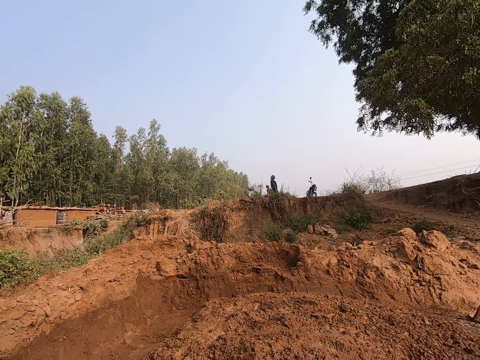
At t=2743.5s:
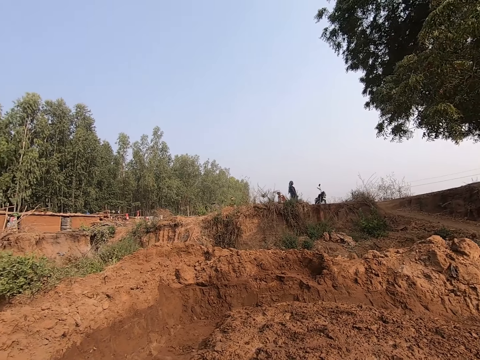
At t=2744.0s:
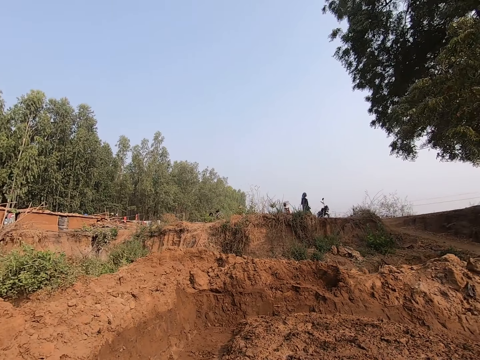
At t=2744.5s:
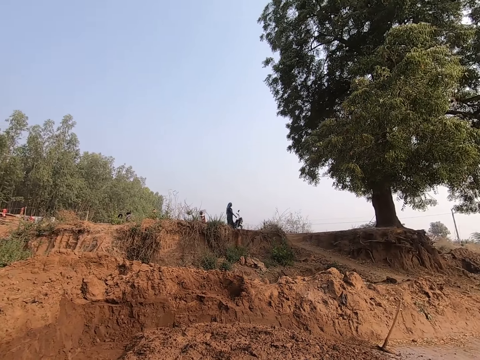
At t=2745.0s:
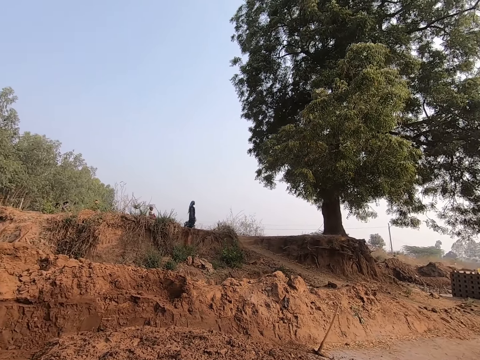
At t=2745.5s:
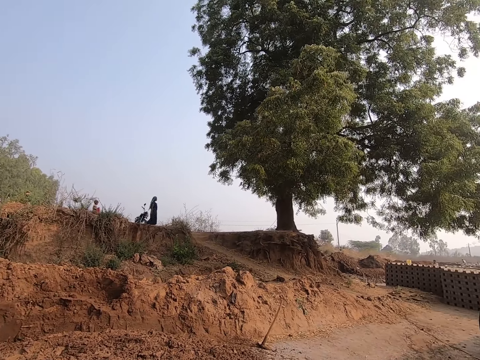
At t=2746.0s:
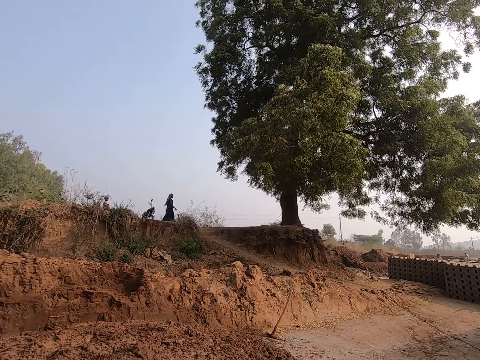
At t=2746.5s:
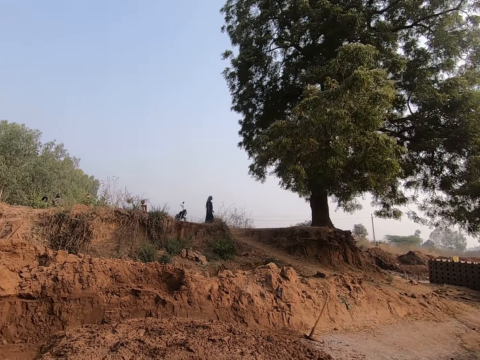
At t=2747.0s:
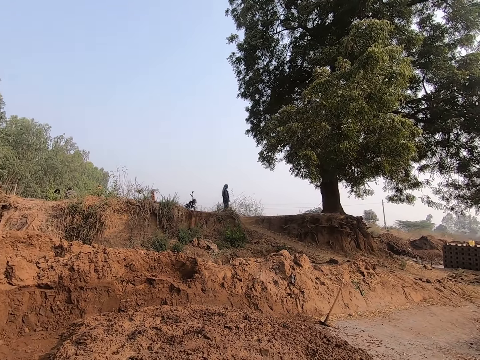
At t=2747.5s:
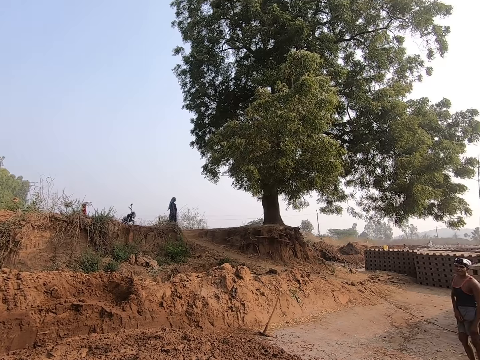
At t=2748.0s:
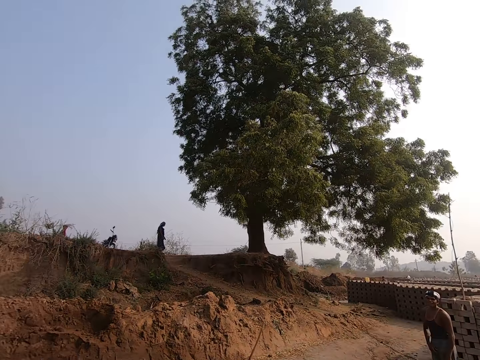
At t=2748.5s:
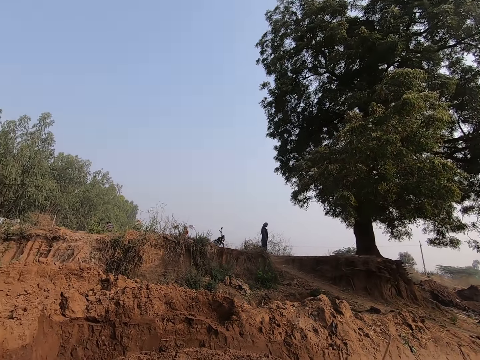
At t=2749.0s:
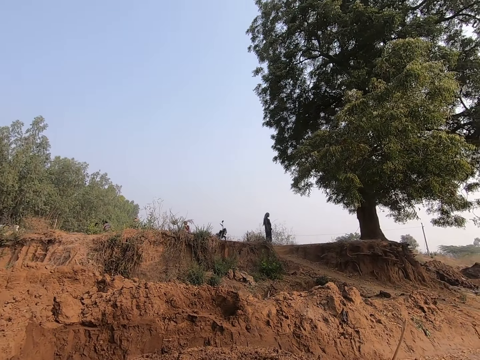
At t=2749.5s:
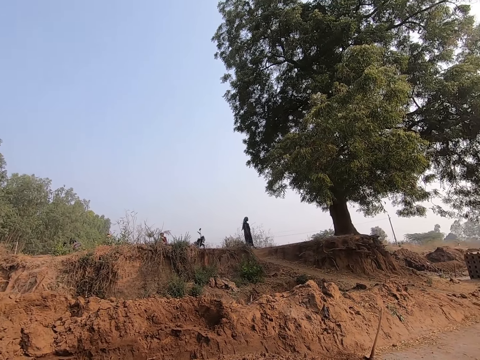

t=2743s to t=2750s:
The camera wearer walks outside.

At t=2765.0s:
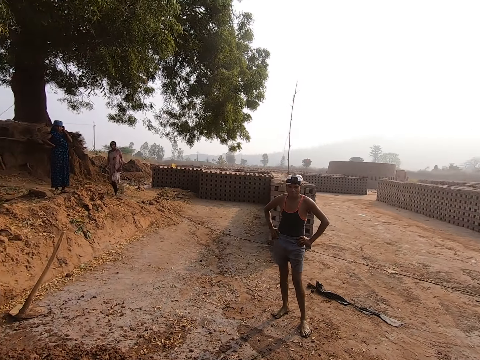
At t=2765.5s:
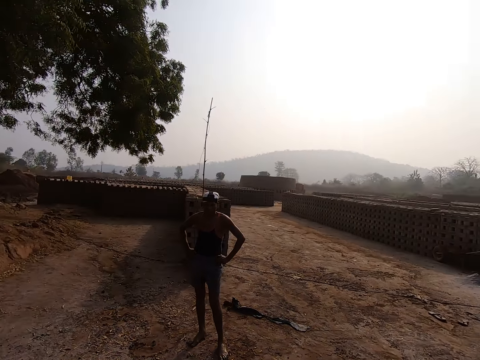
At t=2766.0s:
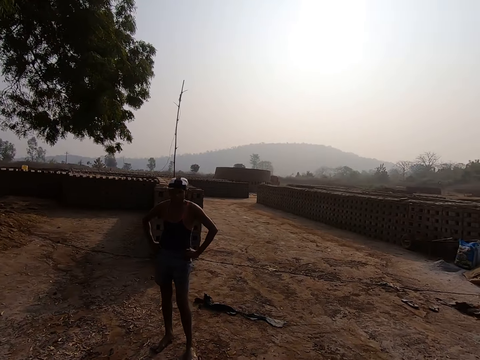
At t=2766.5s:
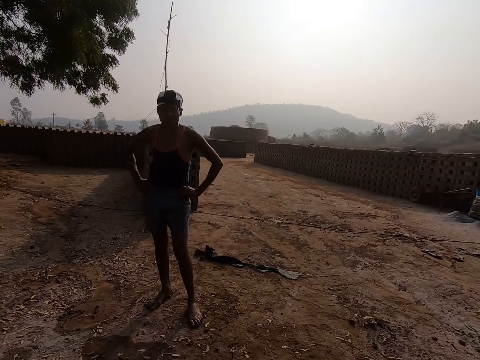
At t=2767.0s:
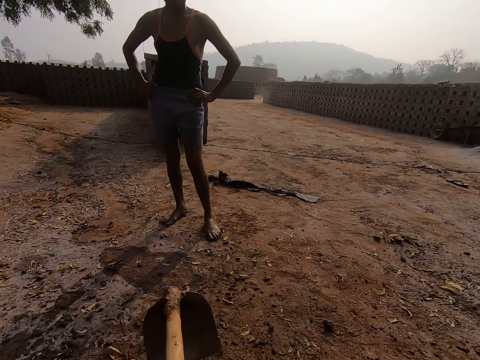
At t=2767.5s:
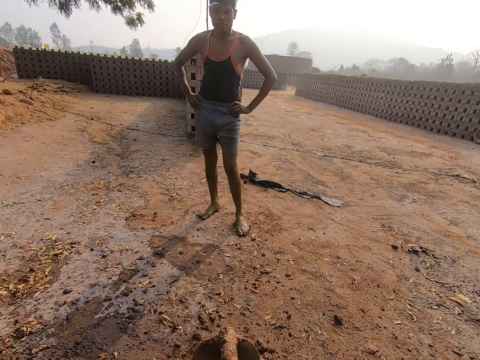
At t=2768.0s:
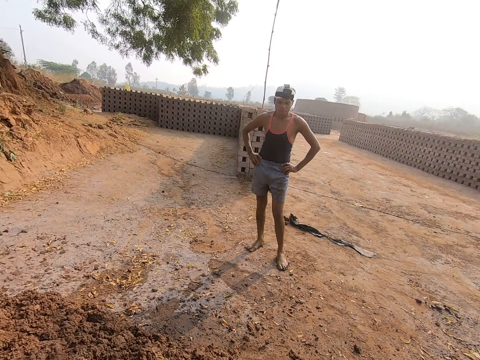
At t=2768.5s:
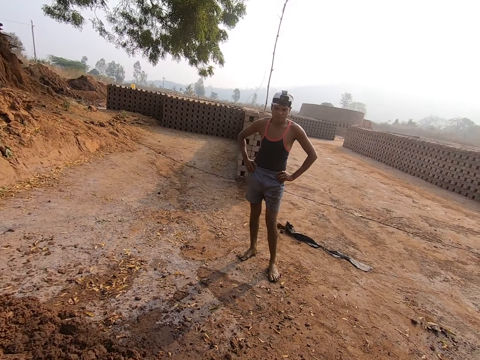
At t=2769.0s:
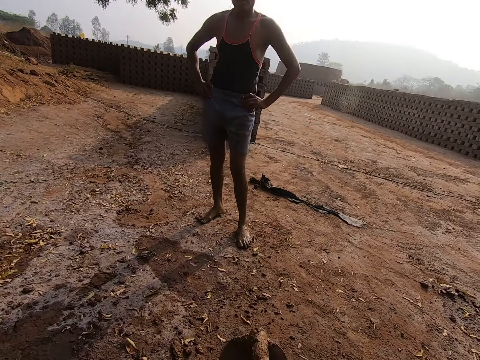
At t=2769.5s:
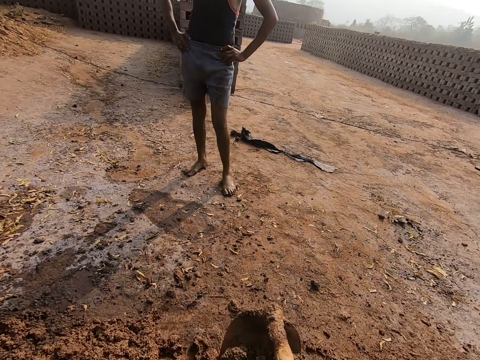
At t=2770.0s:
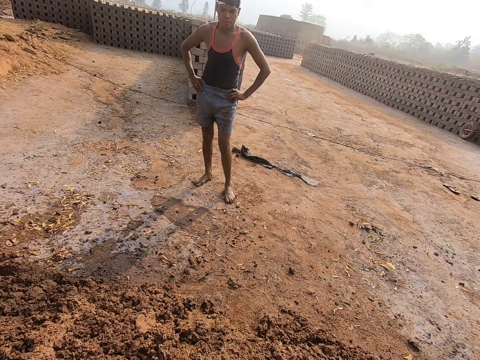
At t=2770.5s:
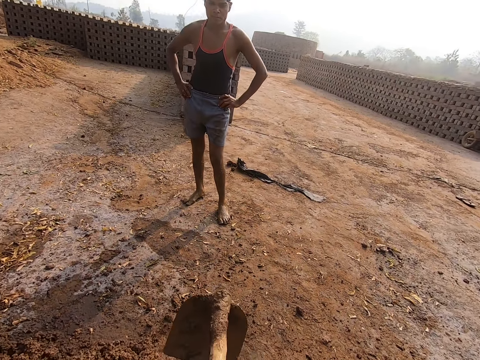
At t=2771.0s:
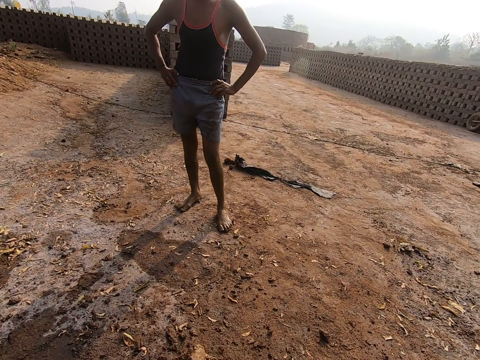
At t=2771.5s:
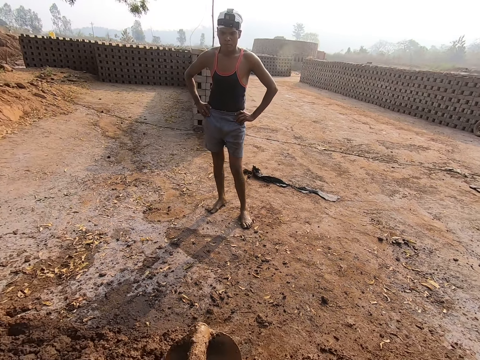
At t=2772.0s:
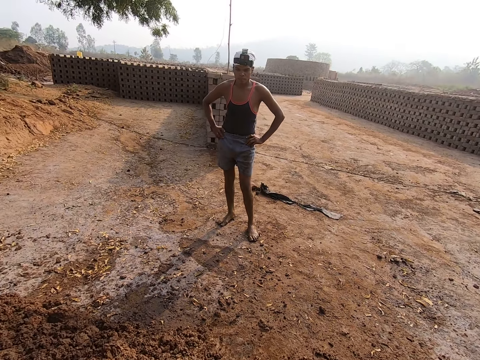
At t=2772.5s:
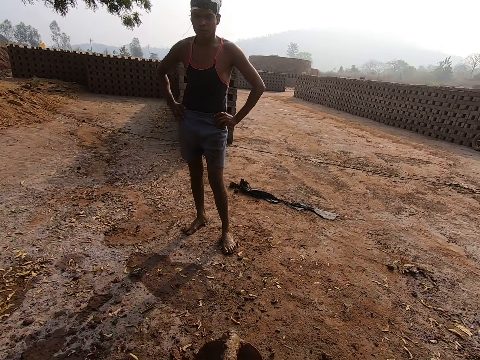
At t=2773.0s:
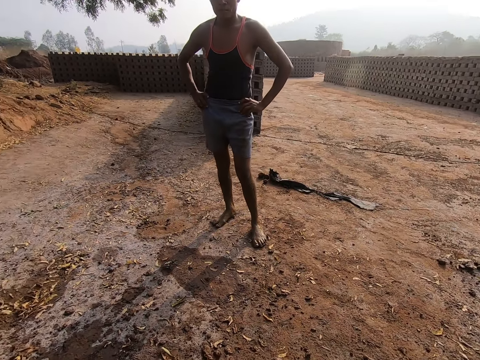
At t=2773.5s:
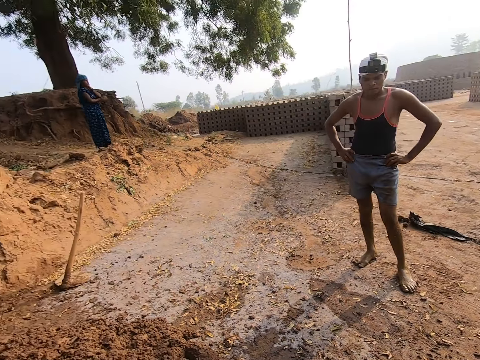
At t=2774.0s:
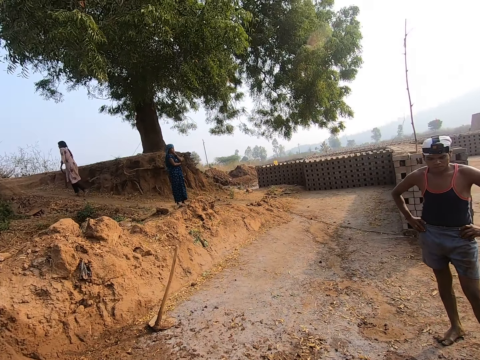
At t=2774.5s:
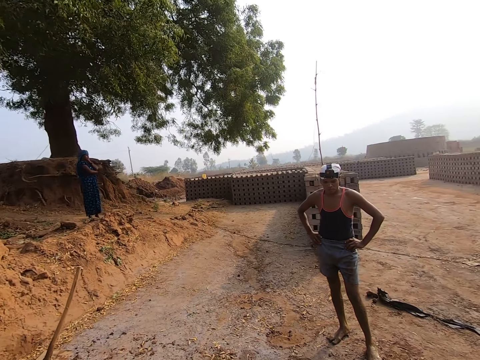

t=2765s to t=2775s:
The camera wearer scrapes the ground with a hoe in his hands. He holds the hoe and digs with the hoe.

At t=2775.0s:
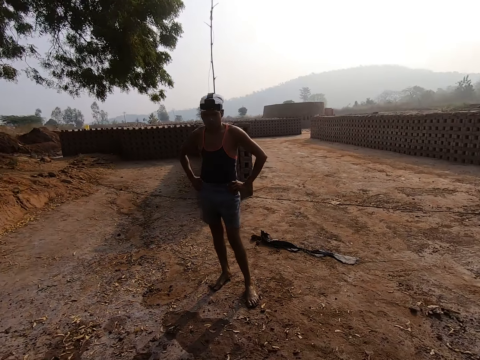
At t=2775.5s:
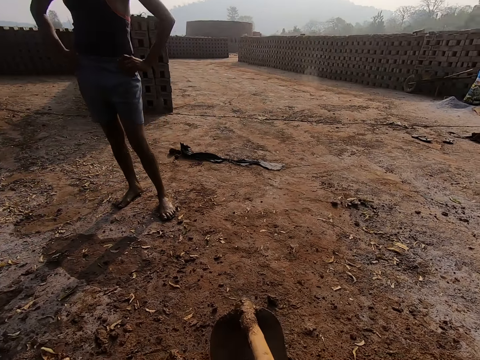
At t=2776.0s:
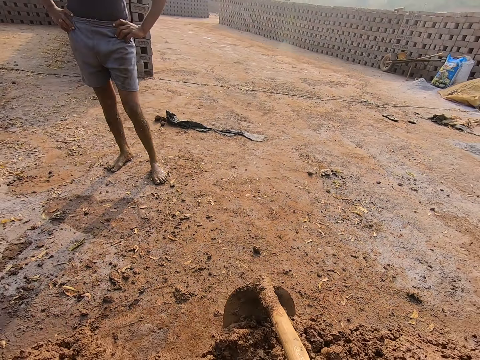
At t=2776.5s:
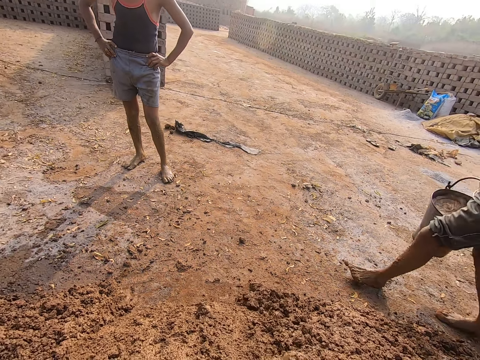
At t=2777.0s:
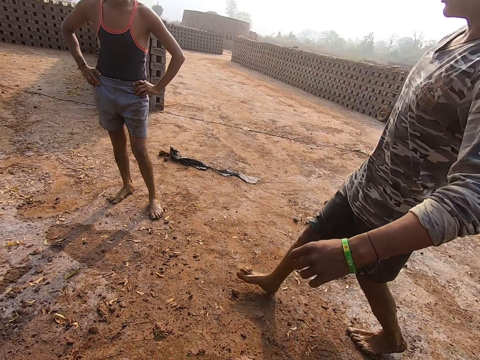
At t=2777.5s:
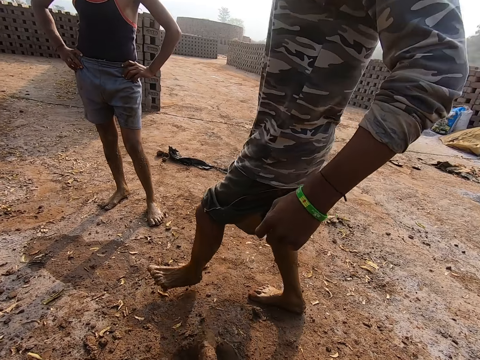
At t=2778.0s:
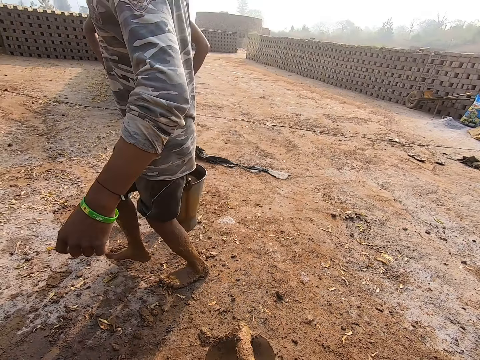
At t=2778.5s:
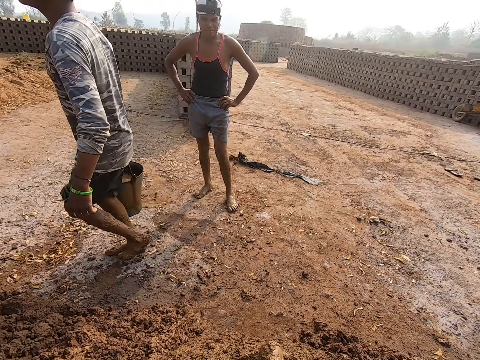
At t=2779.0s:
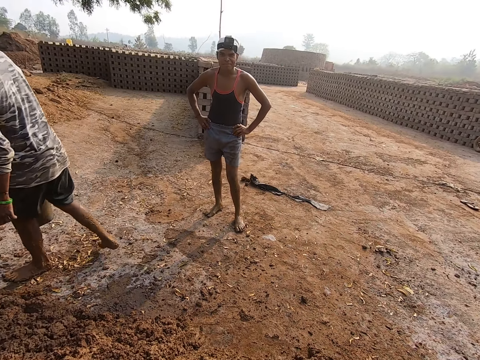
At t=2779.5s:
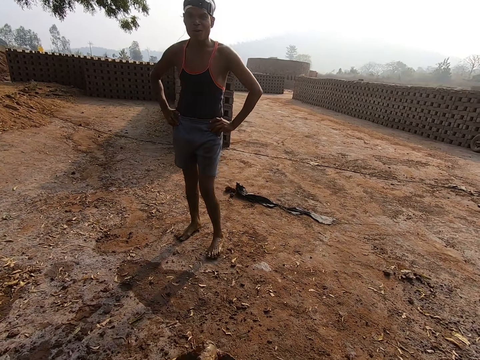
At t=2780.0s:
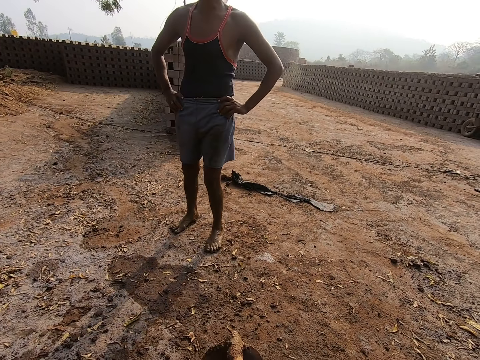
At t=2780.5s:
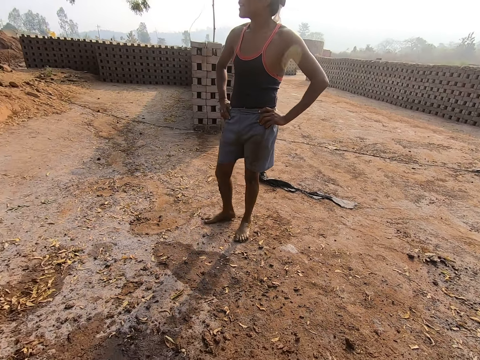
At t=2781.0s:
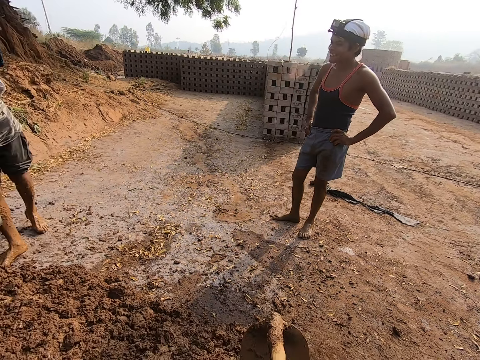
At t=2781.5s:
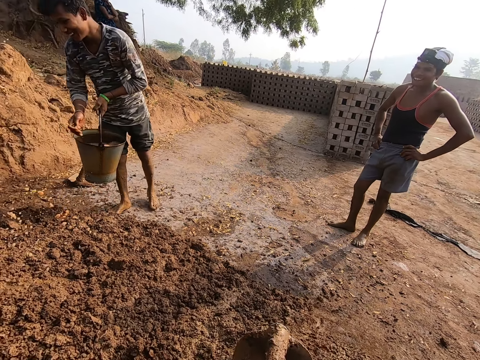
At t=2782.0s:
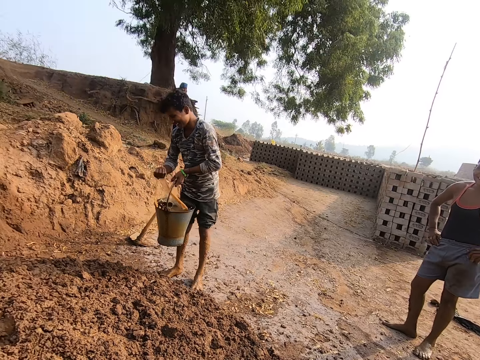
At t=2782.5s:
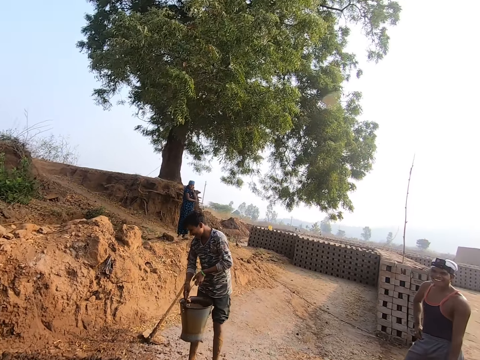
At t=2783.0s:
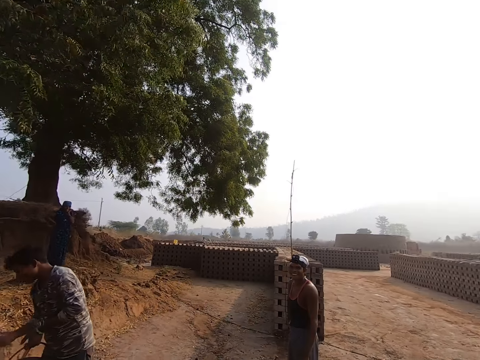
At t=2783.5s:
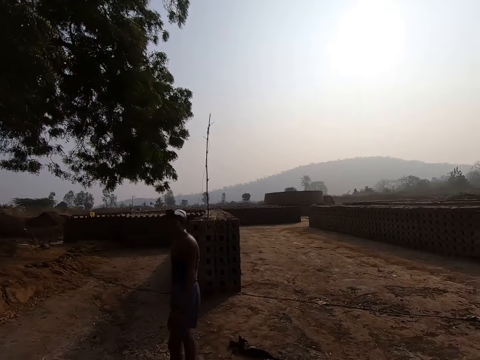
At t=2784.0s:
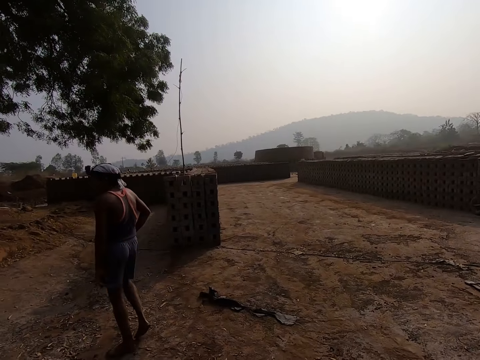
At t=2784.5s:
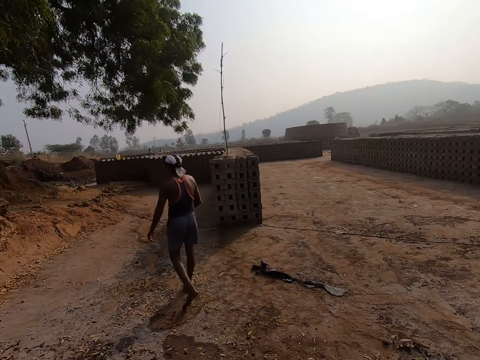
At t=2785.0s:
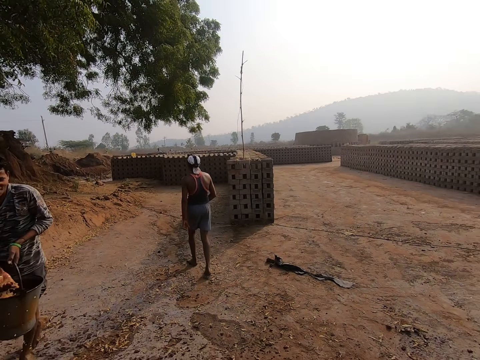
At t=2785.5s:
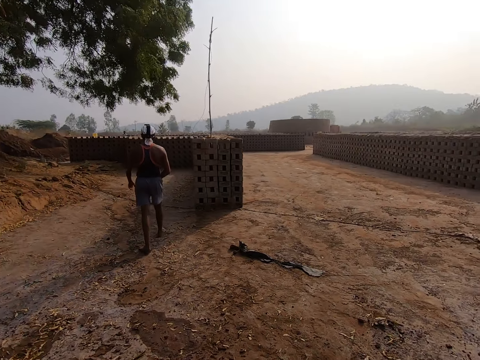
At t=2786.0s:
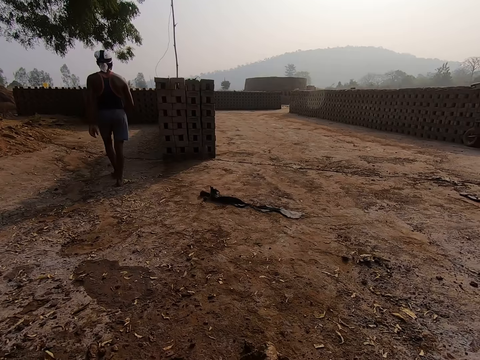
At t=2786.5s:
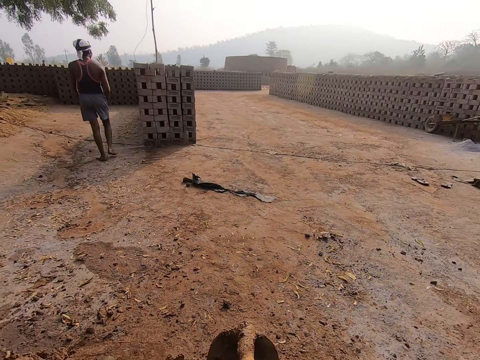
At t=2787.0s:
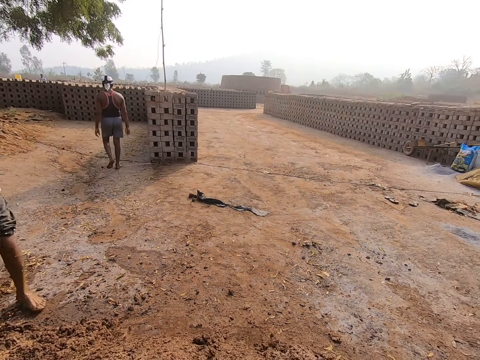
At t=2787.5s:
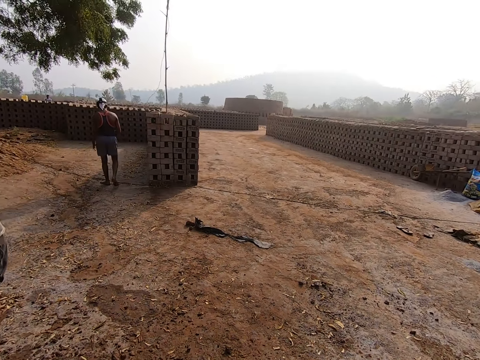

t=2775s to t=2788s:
The man walks past the camera wearer and the other man with the bucket of water in his right hand. The man takes some water from the bucket of water in his left hand with his right hand. He wets the ground with some water in his right hand. He wets the ground with the water in his right hand. He takes some water from the bucket of water in his left hand with his right hand. He does it again. He wets the ground with the water in his right hand. The camera wearer scrapes the ground with the hoe in his hands.
